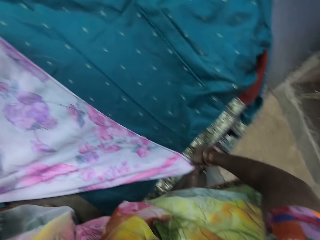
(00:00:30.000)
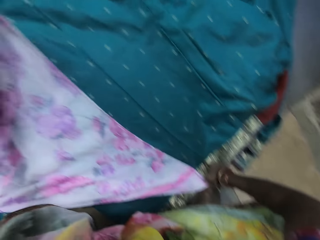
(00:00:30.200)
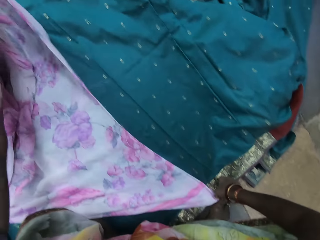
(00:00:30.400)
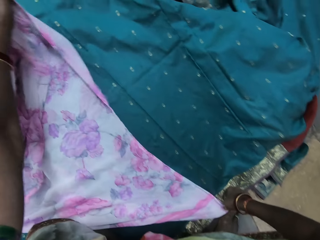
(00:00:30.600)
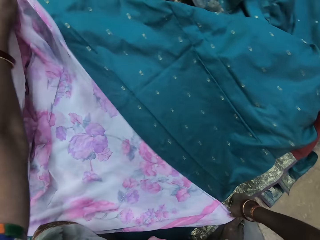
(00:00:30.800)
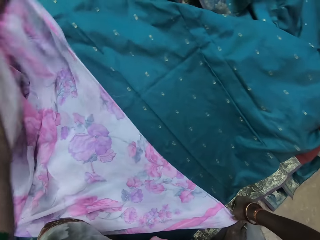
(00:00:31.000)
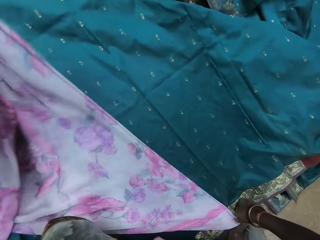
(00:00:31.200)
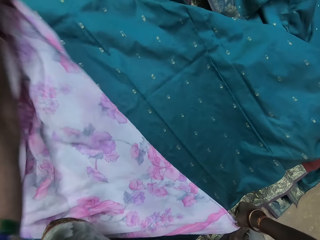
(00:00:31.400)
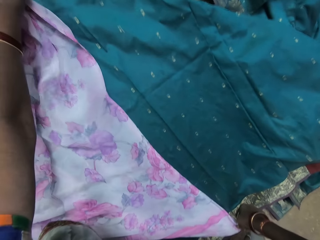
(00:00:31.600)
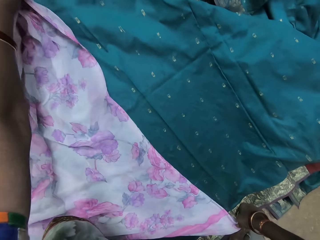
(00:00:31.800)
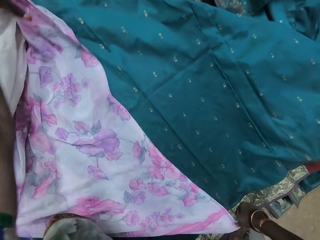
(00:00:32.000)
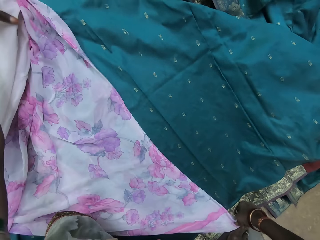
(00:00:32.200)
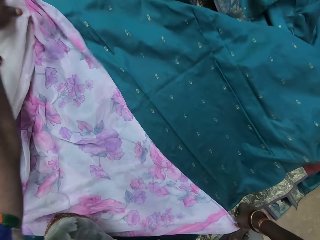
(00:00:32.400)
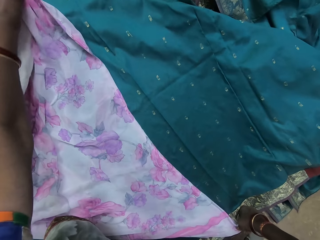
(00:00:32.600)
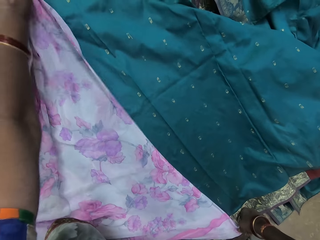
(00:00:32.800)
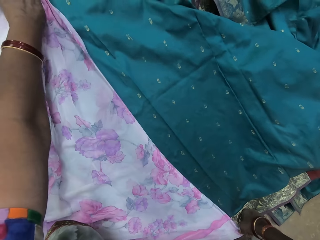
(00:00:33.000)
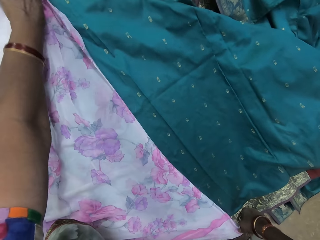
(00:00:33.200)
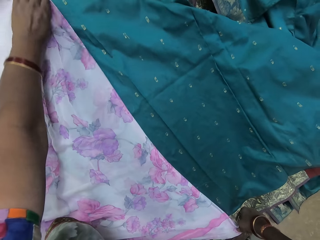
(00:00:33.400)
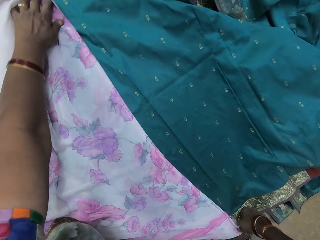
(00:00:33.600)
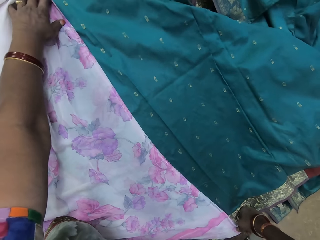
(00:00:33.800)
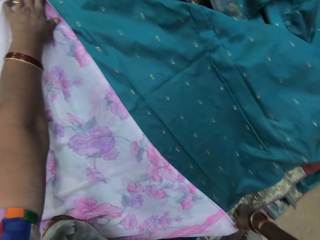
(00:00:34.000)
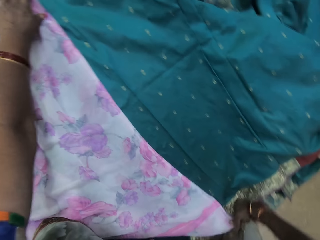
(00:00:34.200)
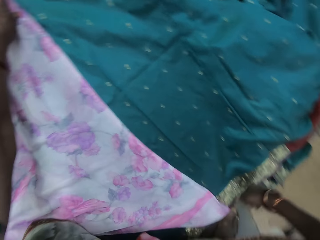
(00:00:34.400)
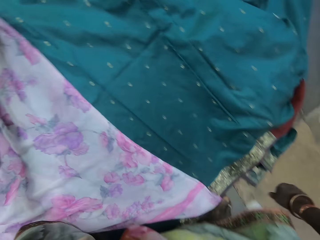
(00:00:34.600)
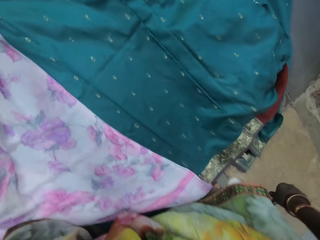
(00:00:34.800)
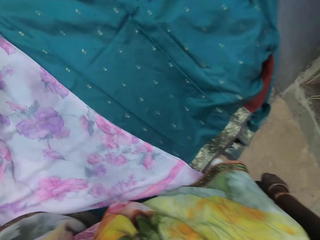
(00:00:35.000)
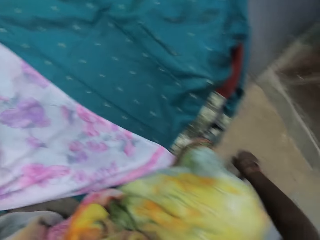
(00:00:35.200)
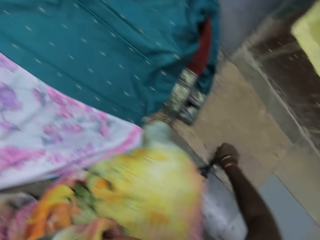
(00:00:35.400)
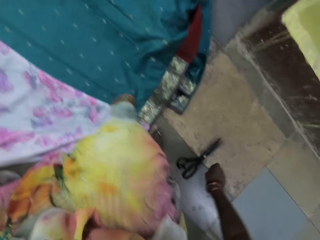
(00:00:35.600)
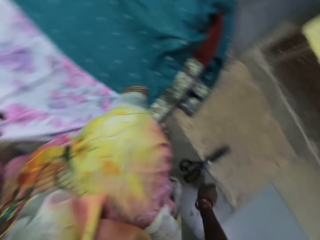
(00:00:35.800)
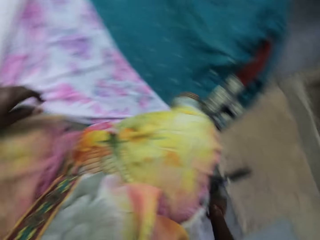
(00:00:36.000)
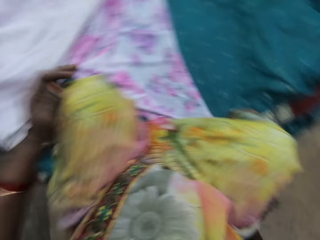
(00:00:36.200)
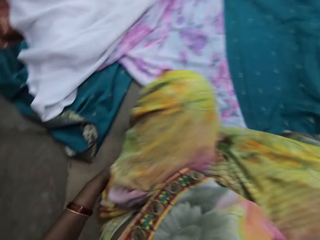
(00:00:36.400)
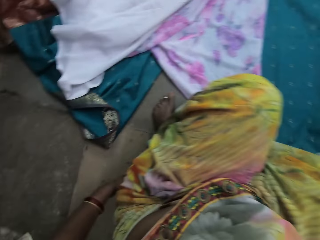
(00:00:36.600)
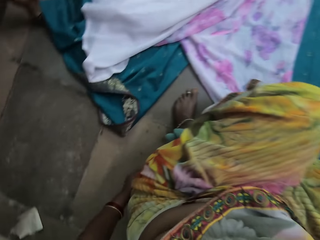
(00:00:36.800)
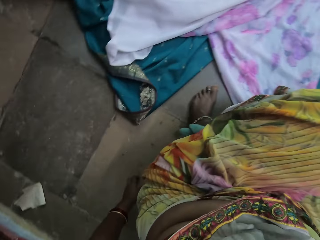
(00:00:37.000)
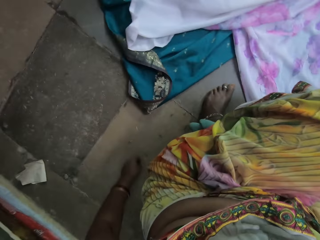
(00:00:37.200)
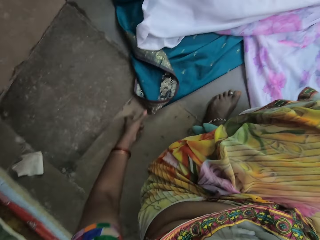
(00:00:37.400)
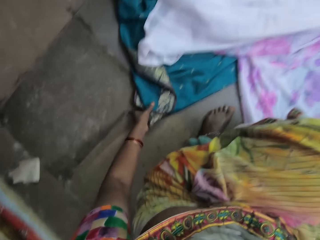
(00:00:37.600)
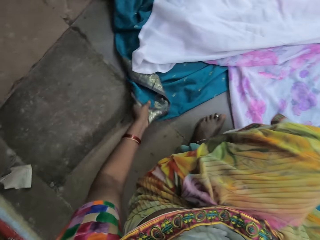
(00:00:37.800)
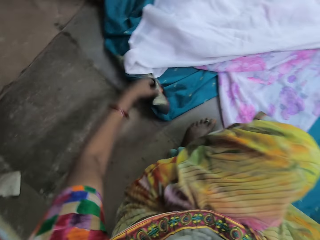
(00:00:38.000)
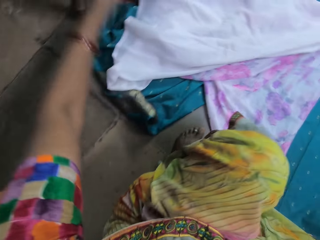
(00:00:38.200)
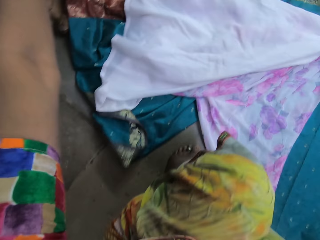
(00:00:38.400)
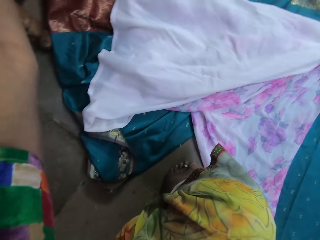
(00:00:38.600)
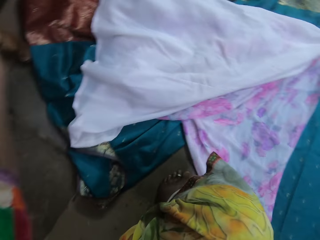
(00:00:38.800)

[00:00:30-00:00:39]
The camera wearer places the cloth on the green cloth with her left hand. She looks around. She moves the green cloth on the floor with her left hand. She lifts up the cloth.

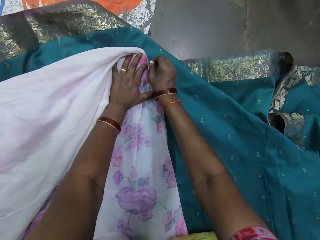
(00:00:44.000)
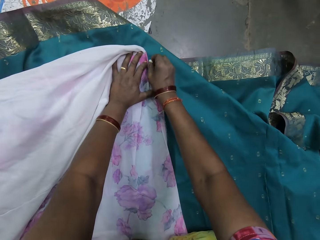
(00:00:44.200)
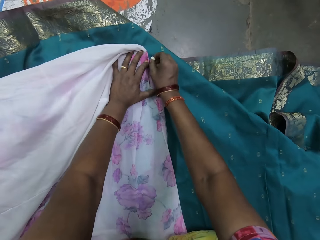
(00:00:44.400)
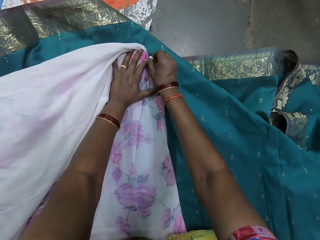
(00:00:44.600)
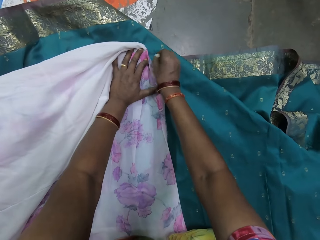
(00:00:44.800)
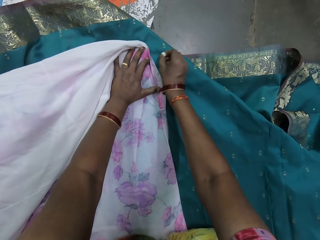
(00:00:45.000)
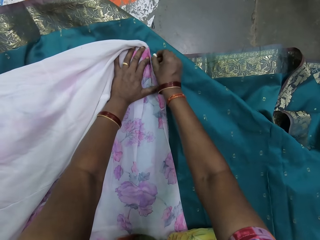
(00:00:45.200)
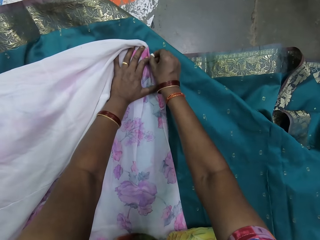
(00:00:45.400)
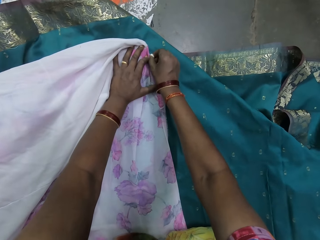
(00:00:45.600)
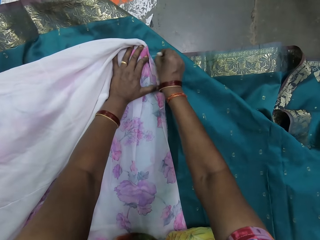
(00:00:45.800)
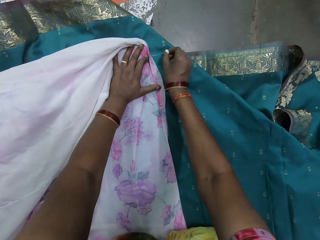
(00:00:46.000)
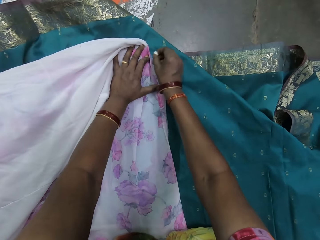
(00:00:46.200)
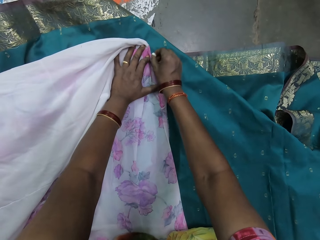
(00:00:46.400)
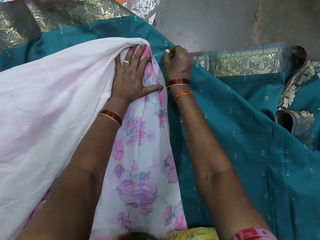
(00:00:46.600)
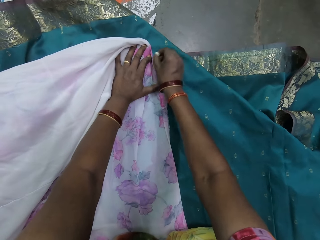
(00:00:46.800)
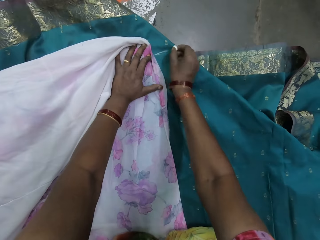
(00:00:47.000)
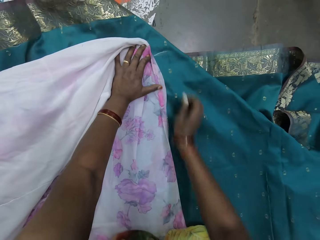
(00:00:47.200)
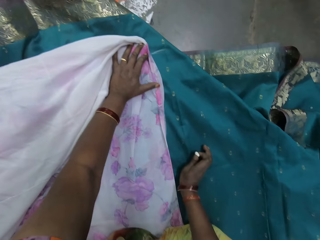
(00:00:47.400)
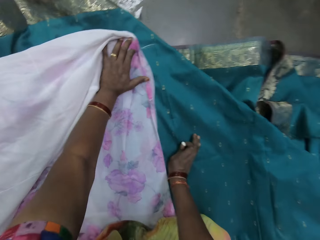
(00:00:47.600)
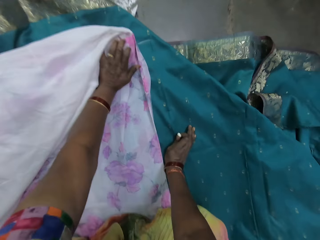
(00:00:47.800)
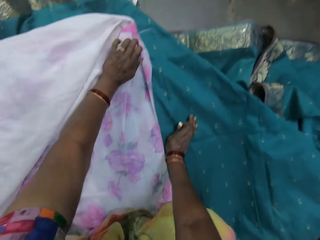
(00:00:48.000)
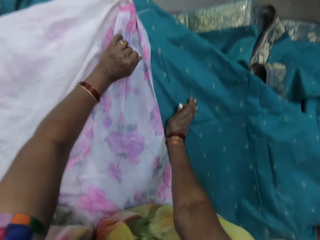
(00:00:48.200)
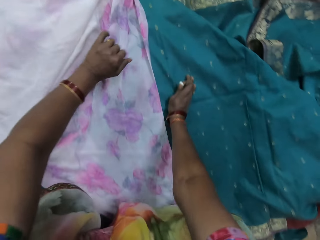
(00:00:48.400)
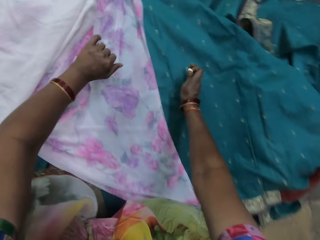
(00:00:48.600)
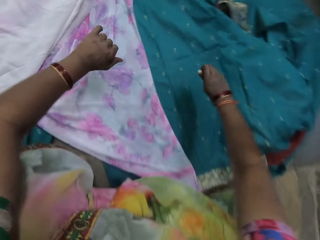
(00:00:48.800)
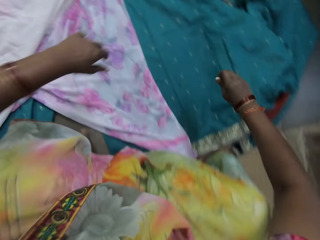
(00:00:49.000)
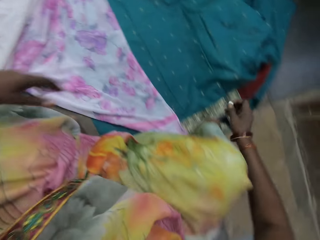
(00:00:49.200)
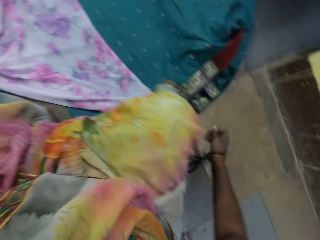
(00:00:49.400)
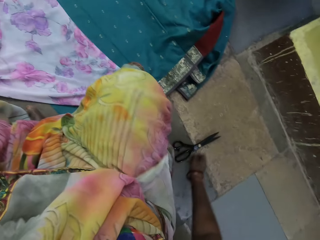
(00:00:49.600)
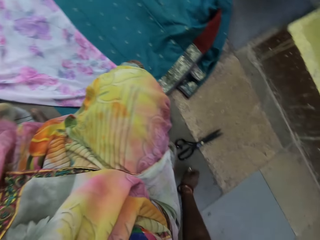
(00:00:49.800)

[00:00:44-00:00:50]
The camera wearer marks the cloth. She places her left hand on the green cloth.

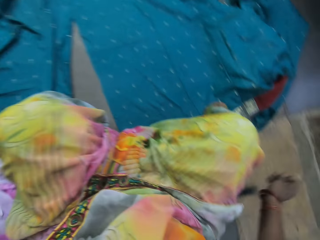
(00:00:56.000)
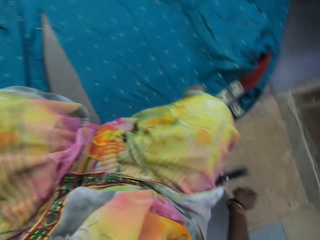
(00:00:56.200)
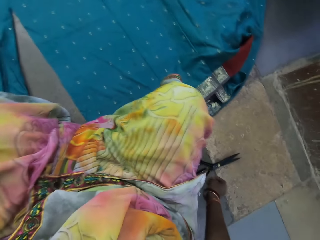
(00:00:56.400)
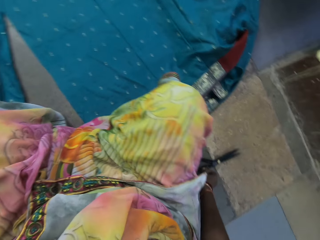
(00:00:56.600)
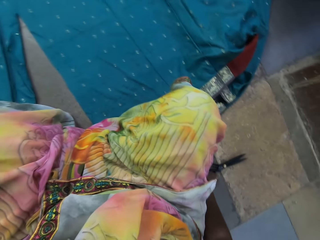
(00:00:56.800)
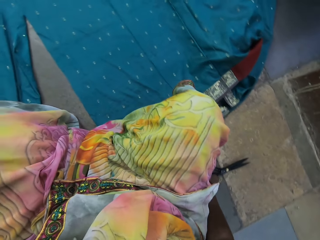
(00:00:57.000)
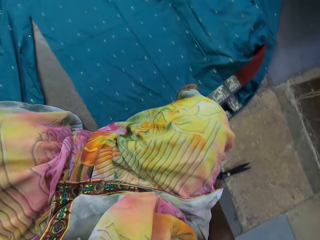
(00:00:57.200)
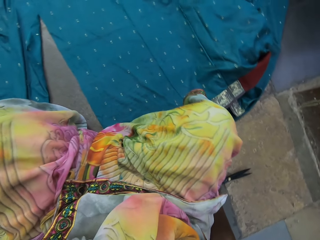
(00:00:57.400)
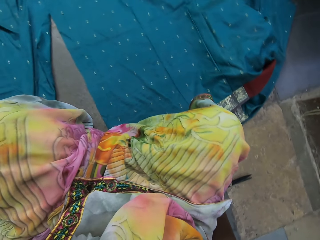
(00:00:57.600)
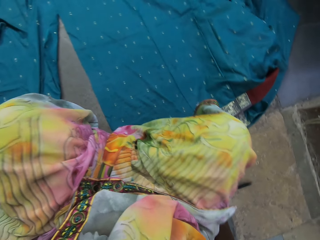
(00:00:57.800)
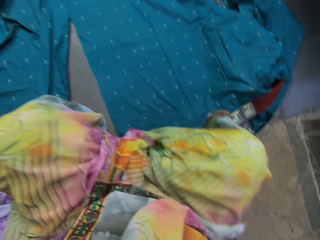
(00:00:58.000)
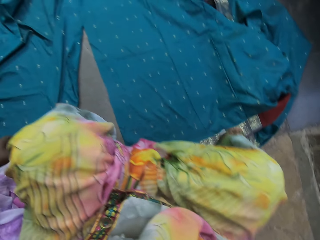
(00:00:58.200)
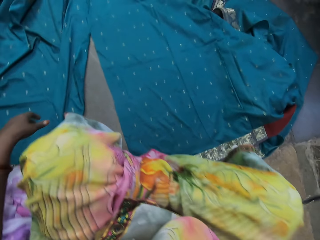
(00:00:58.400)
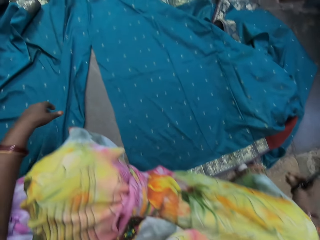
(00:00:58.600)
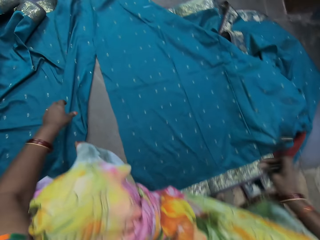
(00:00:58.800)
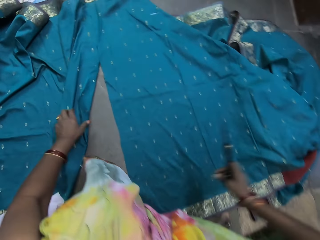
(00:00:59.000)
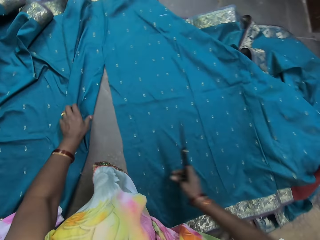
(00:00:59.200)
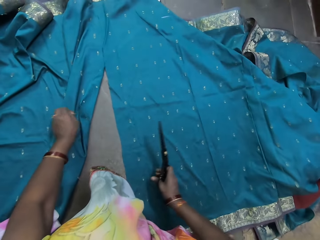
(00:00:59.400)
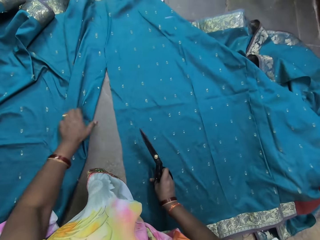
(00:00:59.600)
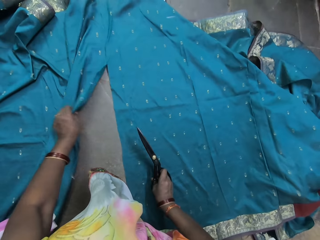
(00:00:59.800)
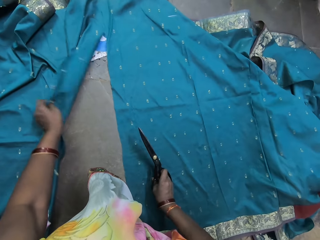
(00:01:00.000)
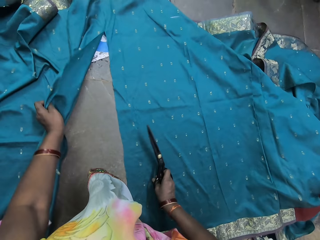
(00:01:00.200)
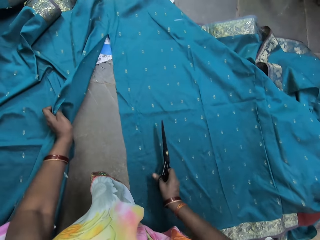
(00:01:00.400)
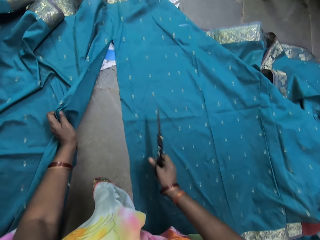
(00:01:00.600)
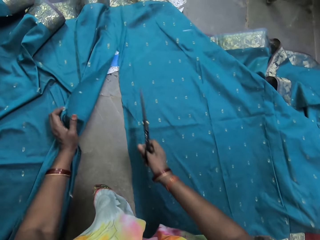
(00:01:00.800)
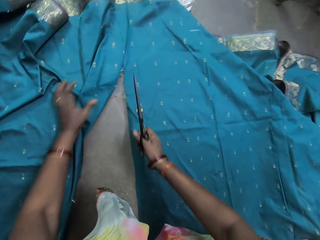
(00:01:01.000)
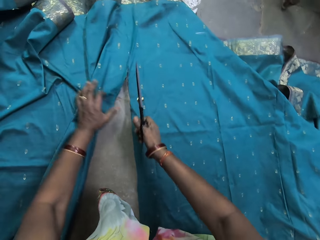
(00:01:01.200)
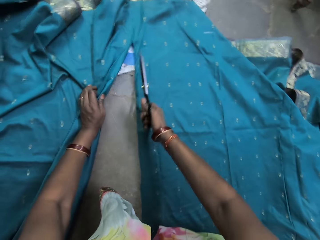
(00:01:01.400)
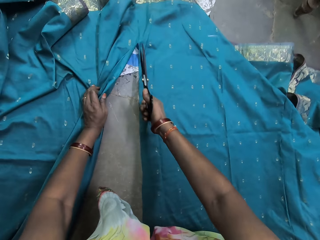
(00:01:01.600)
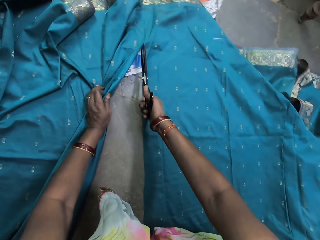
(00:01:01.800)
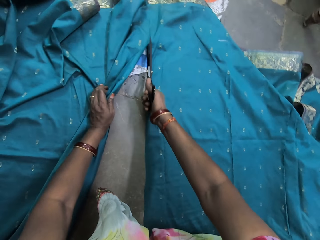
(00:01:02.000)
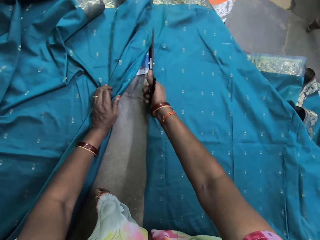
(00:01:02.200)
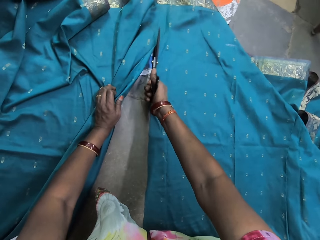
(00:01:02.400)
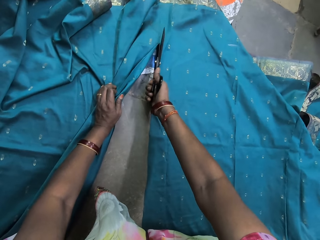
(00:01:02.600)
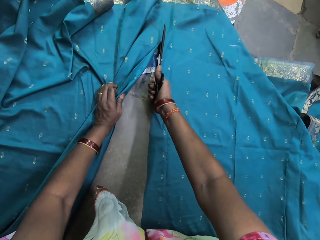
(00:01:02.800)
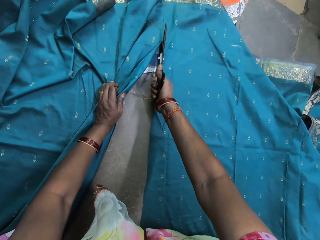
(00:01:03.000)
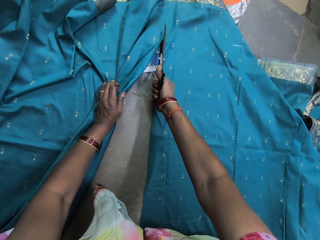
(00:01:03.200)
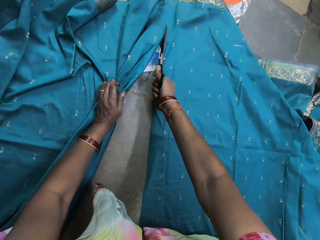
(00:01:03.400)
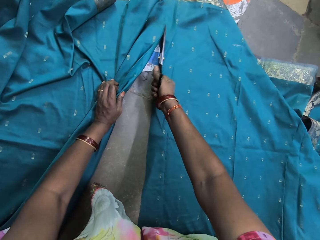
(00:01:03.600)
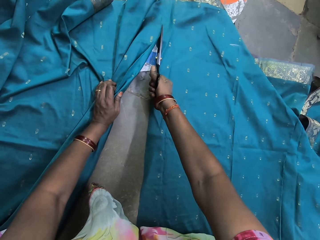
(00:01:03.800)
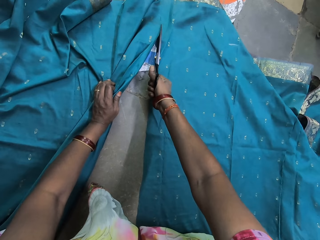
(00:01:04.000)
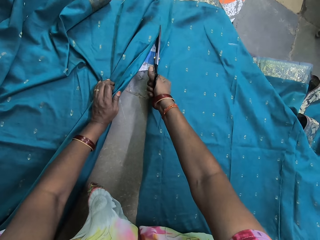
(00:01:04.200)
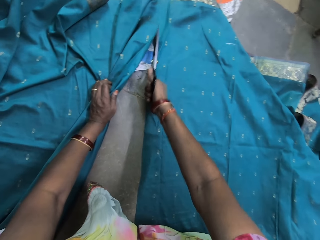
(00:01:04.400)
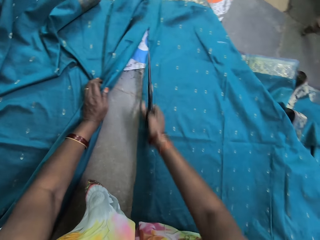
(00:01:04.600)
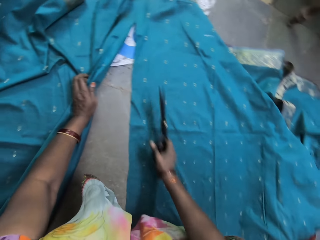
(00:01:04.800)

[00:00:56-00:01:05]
The camera wearer picks a pair of scissors from the floor with her right hand. She looks around. She looks around again. She moves the green cloth on the floor with her left hand. She places her right hand on the green cloth. She cuts the green cloth with the scissors in her right hand.
